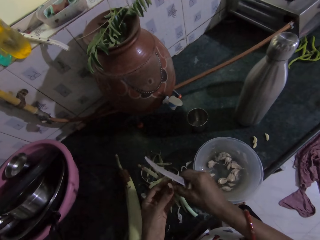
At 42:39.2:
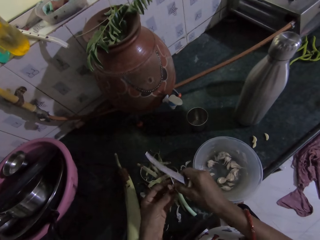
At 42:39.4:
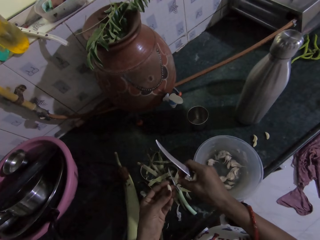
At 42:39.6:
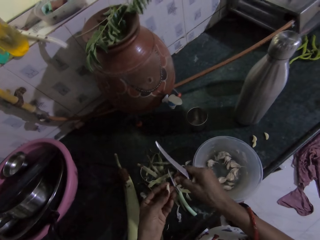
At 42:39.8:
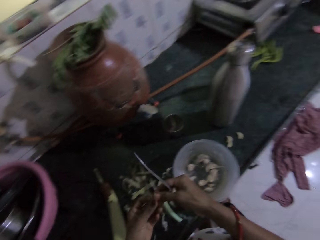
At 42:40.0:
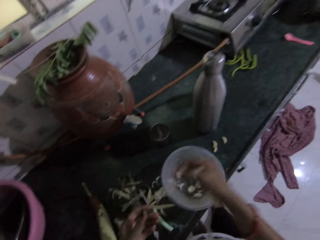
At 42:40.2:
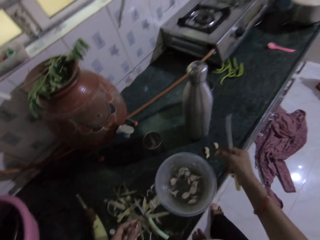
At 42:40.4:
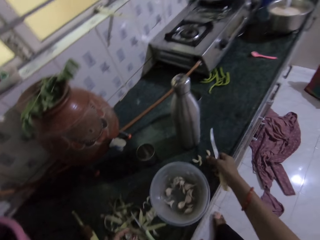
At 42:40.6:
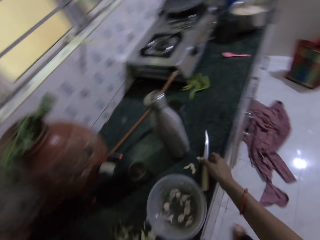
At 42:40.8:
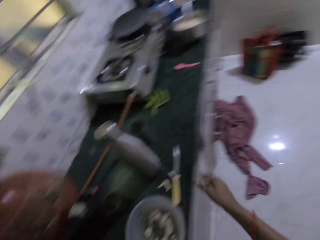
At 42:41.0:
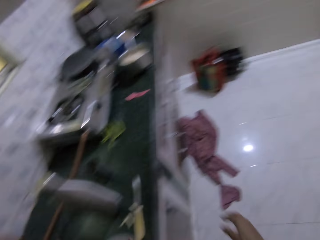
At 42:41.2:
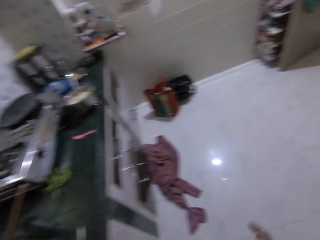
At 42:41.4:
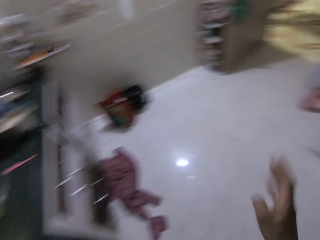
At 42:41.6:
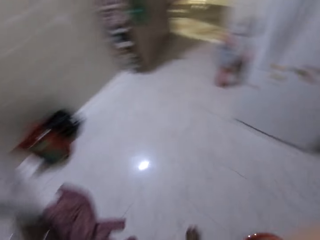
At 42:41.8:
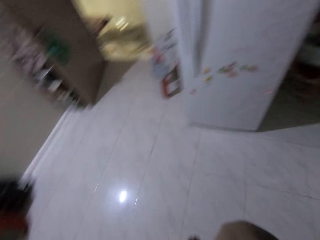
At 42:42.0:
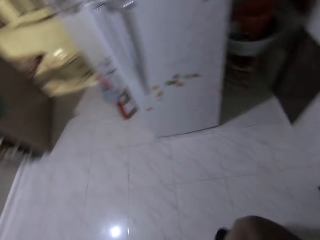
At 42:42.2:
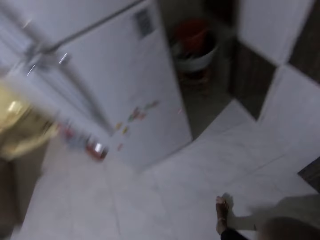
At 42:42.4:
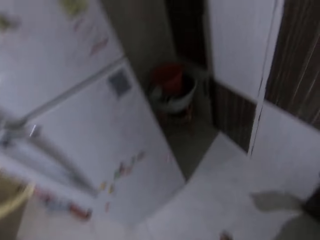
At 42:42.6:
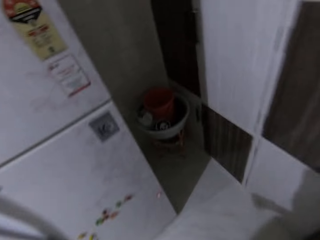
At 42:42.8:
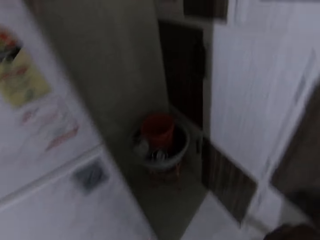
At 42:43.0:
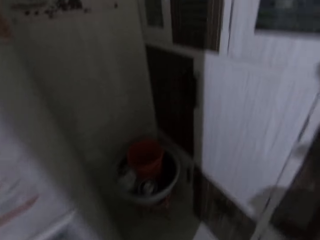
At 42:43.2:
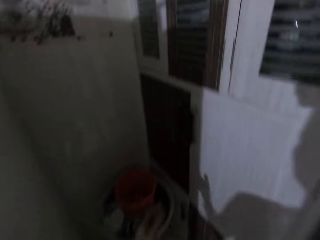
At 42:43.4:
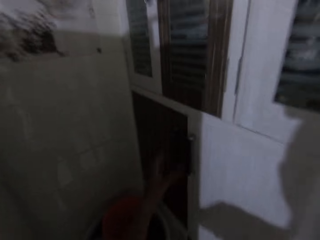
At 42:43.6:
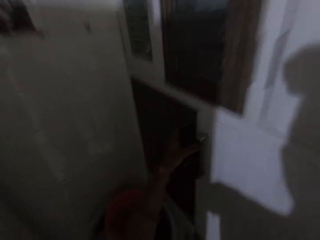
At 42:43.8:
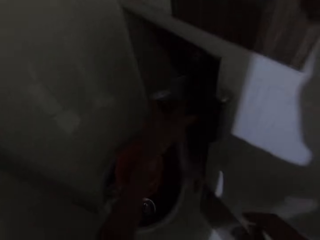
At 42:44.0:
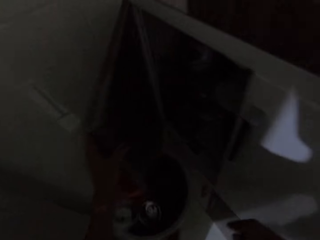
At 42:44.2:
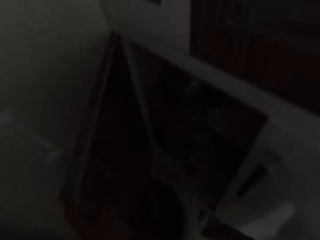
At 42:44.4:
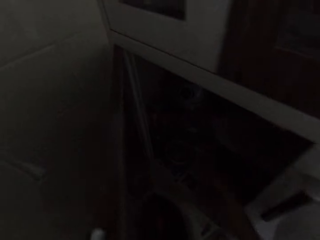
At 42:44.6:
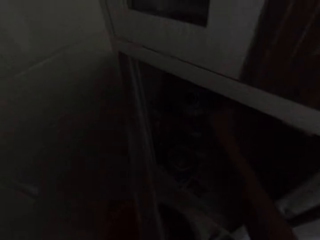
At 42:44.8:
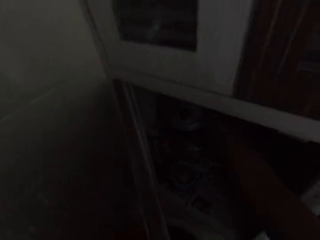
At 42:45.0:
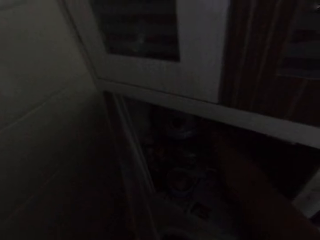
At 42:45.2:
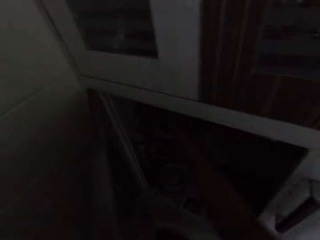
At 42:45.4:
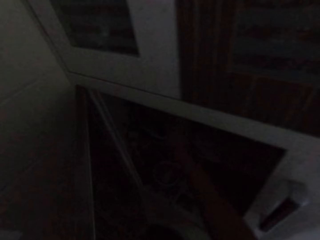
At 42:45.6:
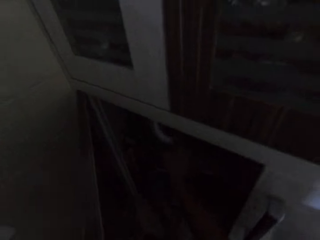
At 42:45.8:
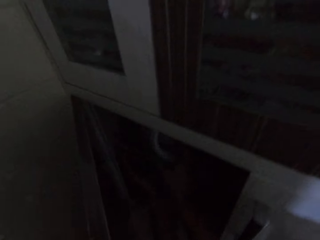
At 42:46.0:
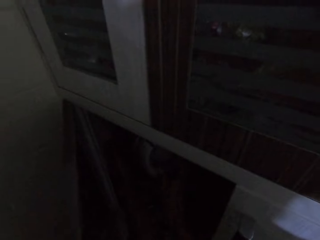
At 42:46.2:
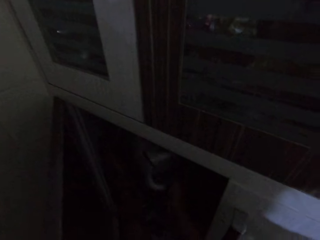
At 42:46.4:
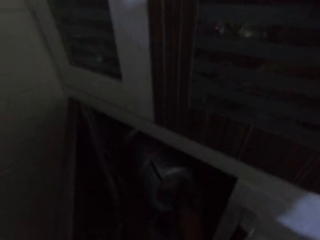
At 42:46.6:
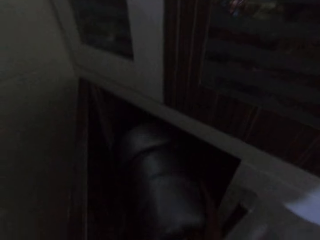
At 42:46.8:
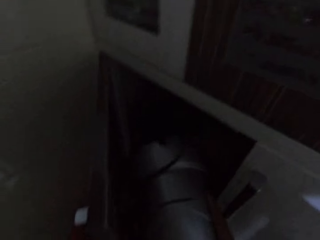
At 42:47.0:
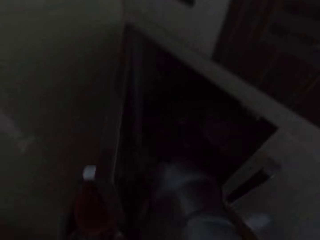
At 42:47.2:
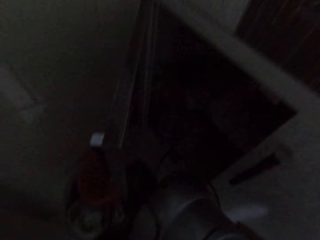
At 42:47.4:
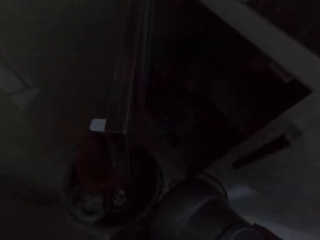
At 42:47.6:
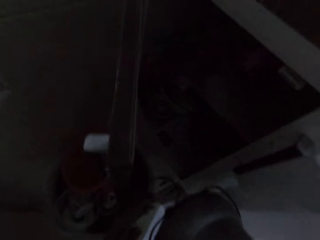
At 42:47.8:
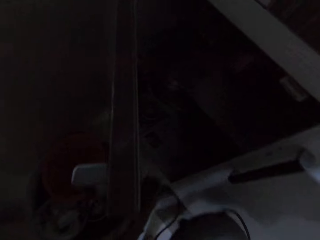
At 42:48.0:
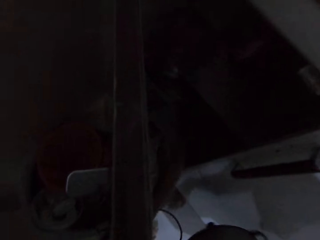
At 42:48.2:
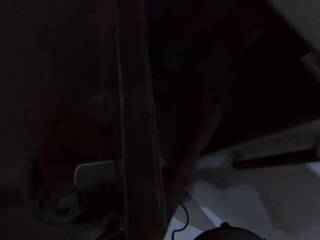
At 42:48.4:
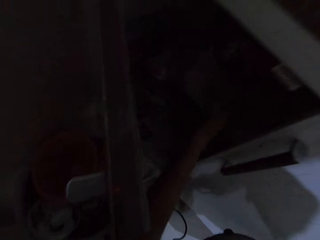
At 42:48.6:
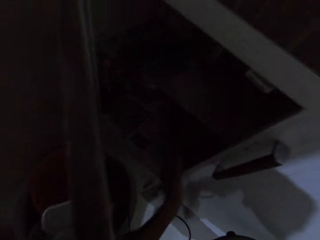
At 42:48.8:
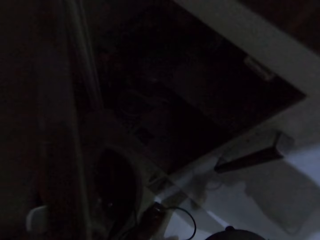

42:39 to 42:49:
The camera wearer drops the garlic back on the kitchen counter with her right hand. She passes the garlic from her left hand to her right hand. She drops the garlic on the kitchen counter with her right hand. She drops the knife on the kitchen counter with her right hand. She walks around the house. She opens a cupboard with her left hand. She picks up a blender from the cupboard with her right hand.

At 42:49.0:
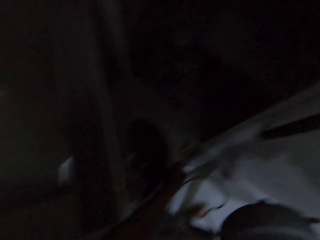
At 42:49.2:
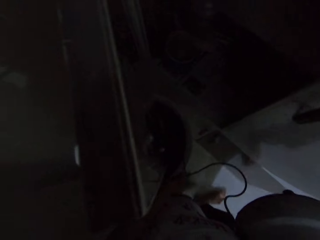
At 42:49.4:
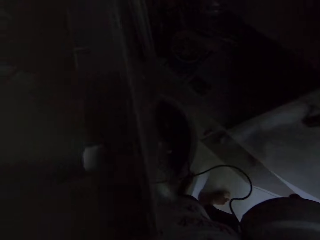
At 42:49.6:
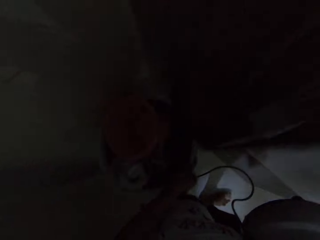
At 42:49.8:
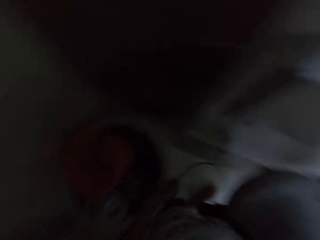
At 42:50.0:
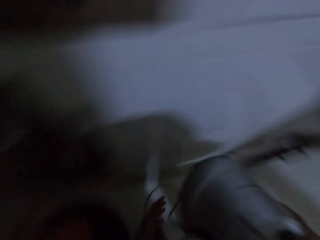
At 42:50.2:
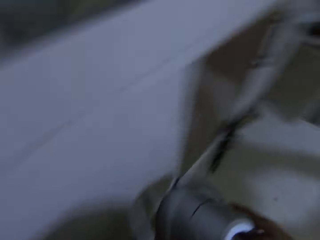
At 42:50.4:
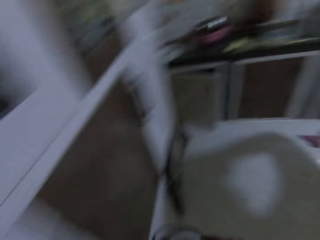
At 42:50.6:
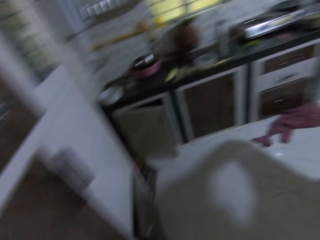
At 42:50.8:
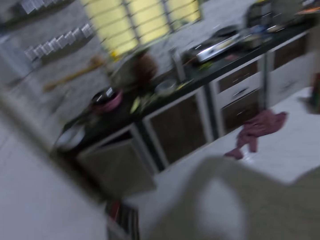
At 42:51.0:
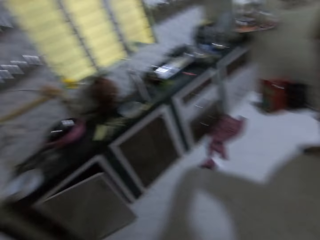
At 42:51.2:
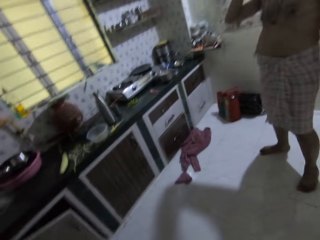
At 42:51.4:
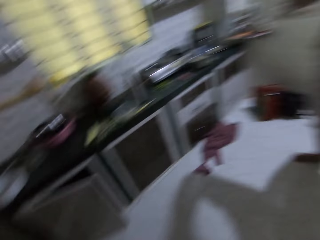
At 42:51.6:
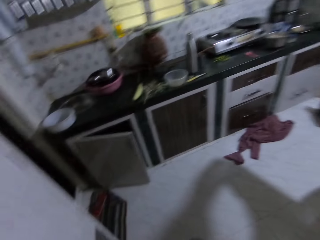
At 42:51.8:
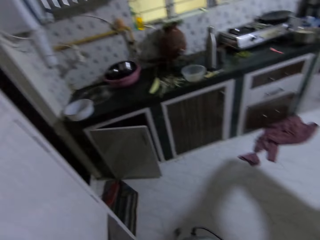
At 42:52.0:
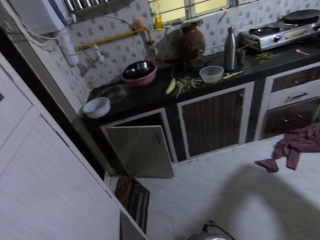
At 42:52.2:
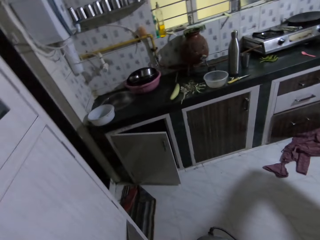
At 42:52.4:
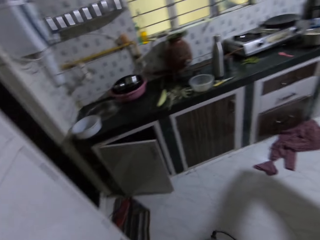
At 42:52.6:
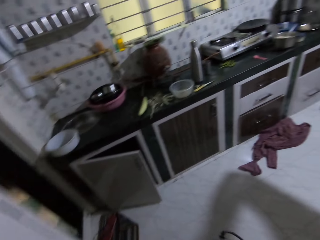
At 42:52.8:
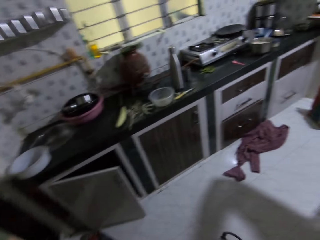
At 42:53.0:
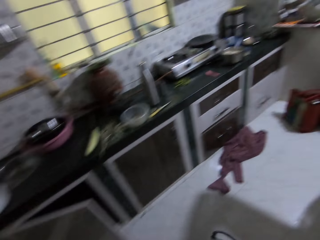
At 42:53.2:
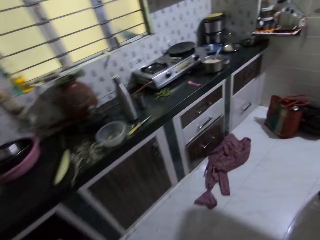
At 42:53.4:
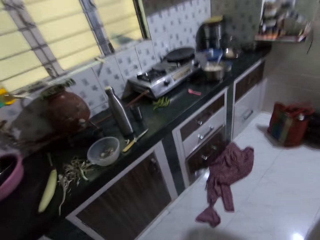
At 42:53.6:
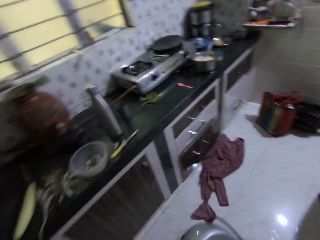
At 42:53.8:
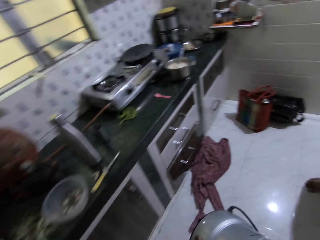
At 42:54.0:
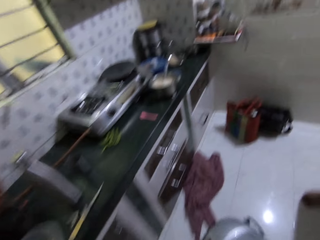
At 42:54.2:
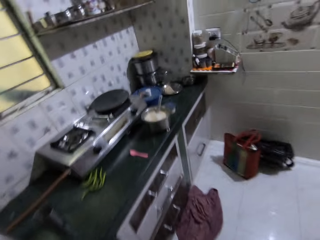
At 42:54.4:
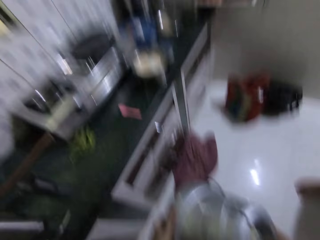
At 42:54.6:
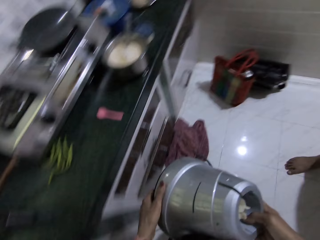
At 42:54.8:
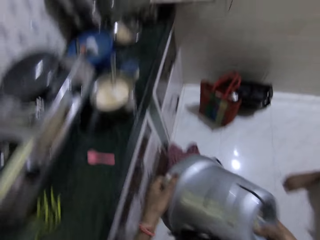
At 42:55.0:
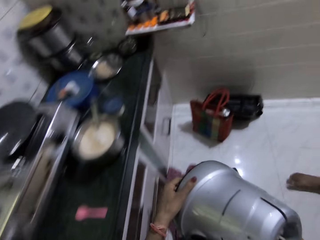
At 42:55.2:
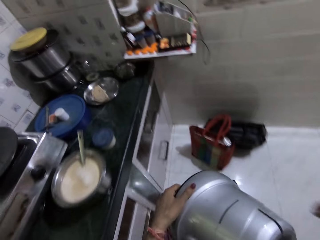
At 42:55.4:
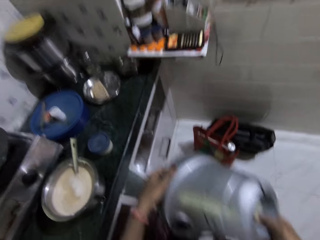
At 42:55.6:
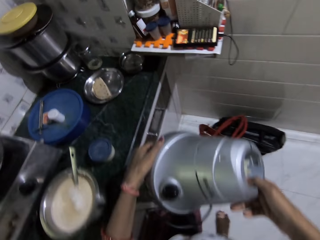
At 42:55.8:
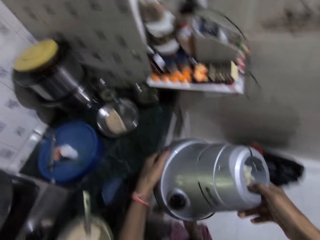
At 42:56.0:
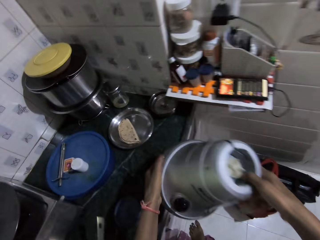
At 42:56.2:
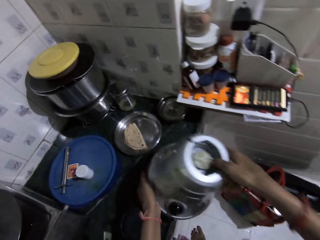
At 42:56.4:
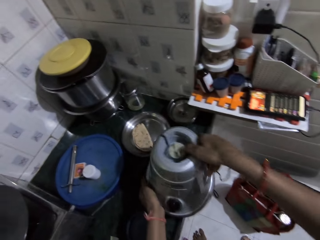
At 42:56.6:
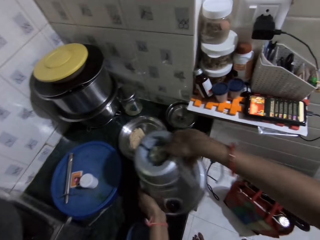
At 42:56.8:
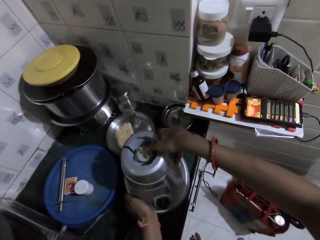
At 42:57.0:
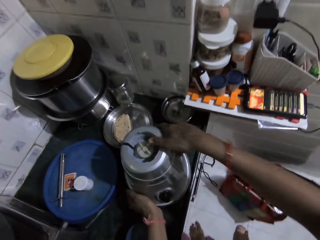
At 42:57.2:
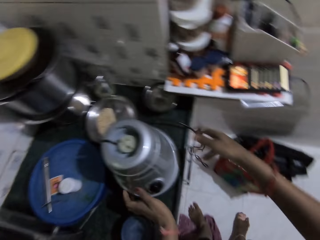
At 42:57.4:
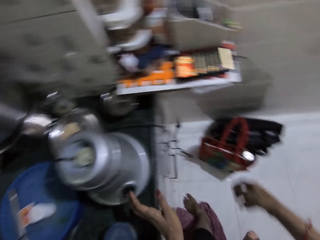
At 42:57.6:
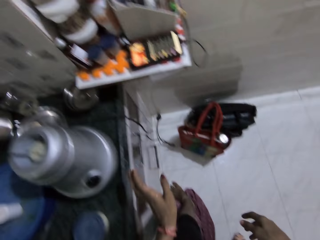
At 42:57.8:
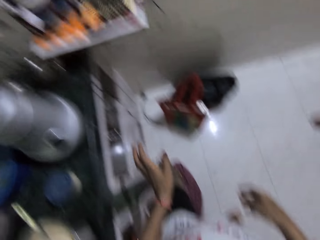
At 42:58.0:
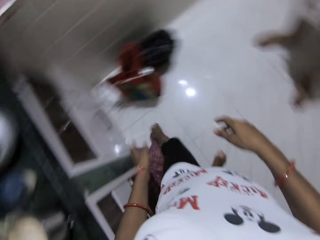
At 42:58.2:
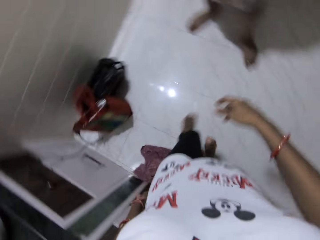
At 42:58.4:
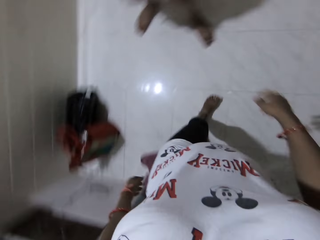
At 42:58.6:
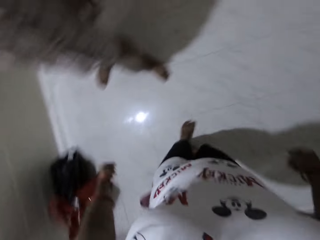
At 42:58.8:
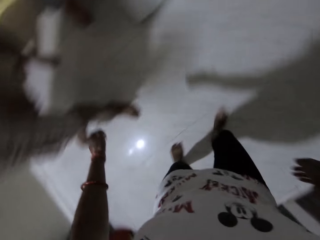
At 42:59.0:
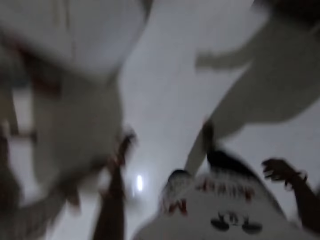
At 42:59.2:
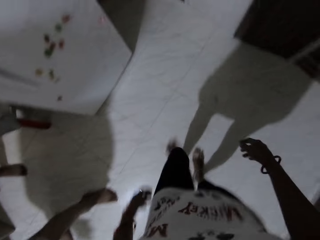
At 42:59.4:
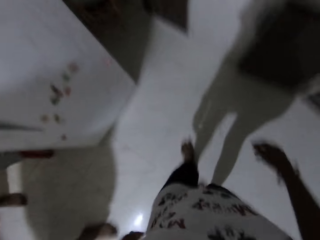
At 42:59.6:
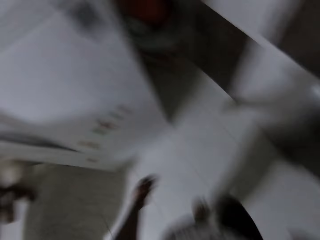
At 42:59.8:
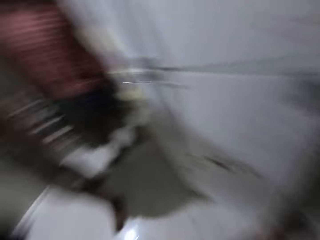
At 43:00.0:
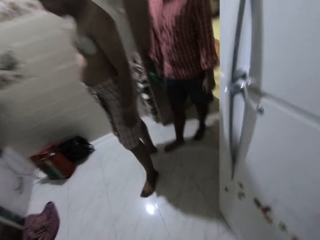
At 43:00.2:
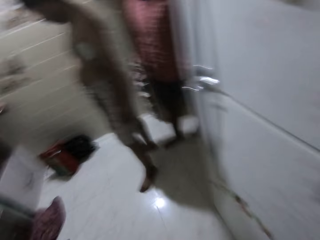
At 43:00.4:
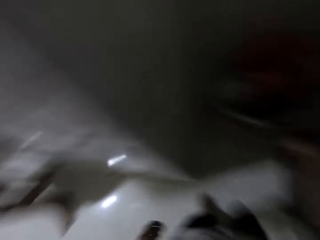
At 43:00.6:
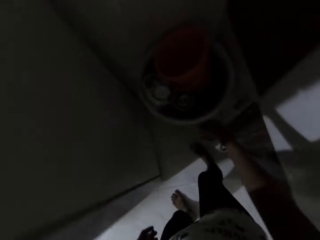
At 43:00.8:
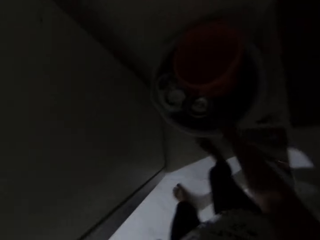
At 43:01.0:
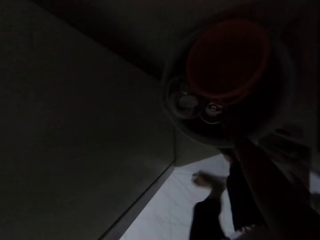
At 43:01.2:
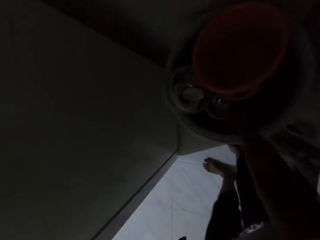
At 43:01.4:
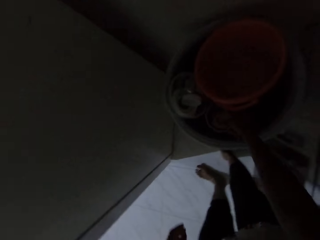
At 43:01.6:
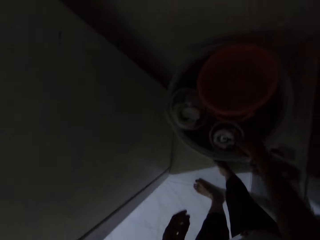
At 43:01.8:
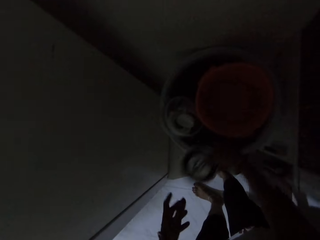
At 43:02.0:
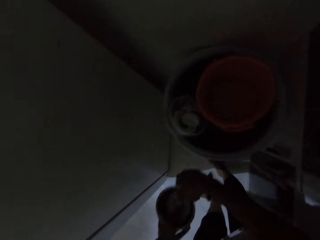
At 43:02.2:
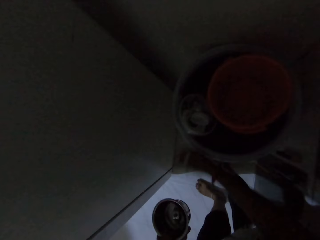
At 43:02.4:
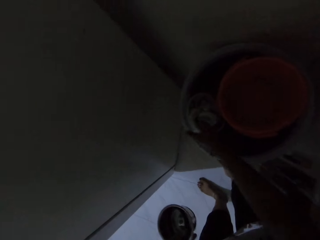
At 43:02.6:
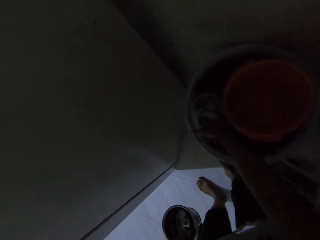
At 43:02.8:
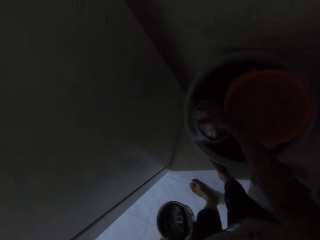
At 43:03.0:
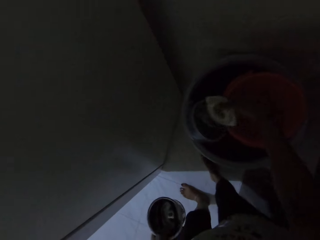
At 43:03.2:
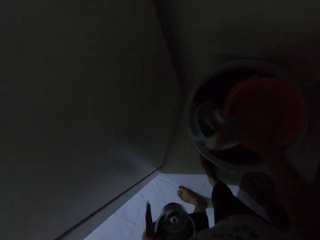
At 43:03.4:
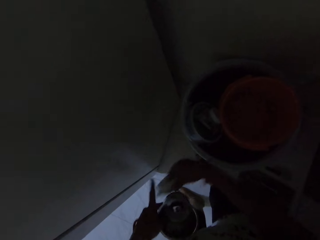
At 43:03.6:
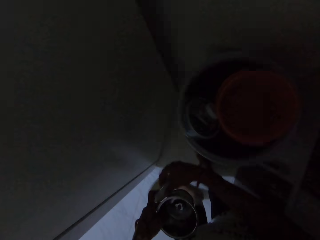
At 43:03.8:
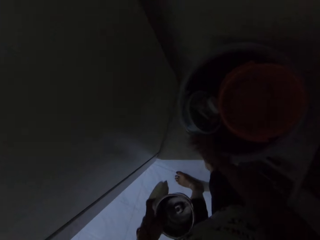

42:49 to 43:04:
The camera wearer closes the cupboard with her left hand. She walks around the house. She holds the blender with both hands. A man interacts with the camera wearer. The camera wearer drops the blender on the kitchen counter with both hands. She walks around the house. Another man interacts with the first man and the camera wearer. The camera wearer picks up a small bowl from a bucket on the floor with her right hand. She passes the small bowl from her right hand to her left hand. She picks up a lid from the bucket with her right hand. She passes the lid from her right hand to her left hand.
